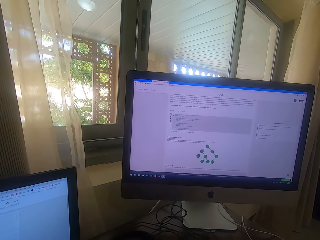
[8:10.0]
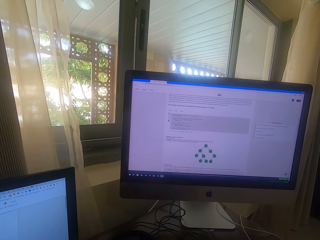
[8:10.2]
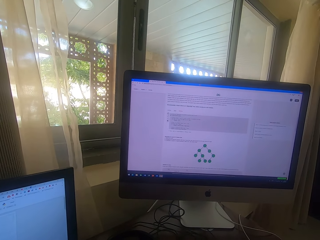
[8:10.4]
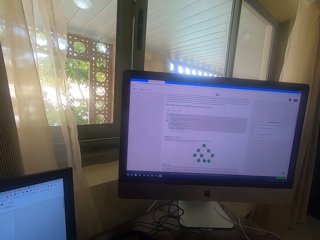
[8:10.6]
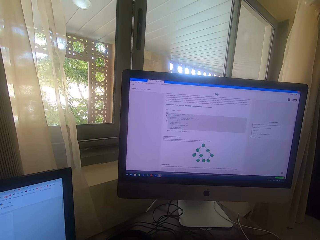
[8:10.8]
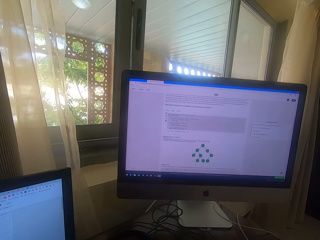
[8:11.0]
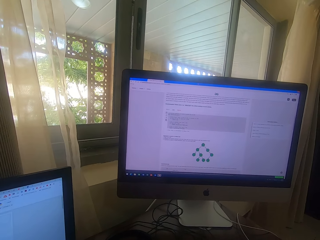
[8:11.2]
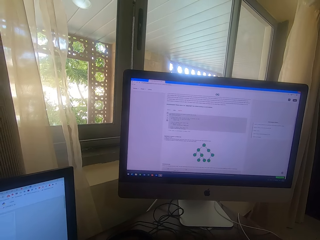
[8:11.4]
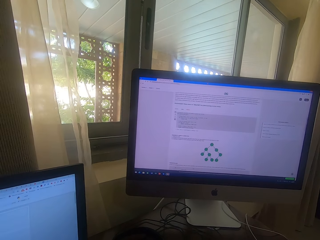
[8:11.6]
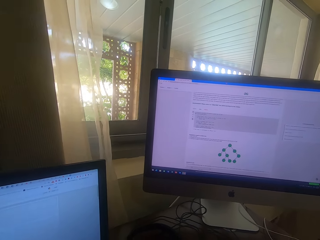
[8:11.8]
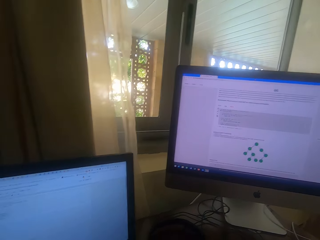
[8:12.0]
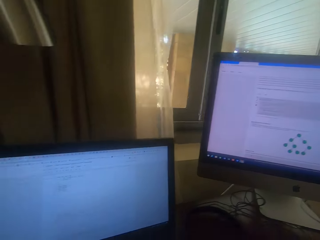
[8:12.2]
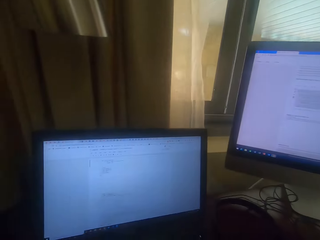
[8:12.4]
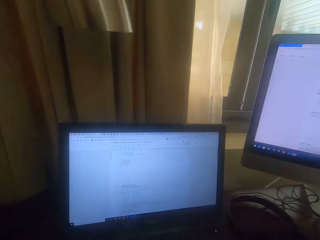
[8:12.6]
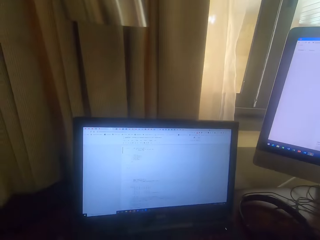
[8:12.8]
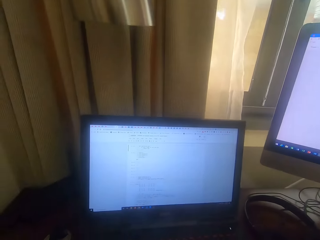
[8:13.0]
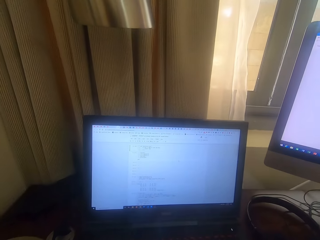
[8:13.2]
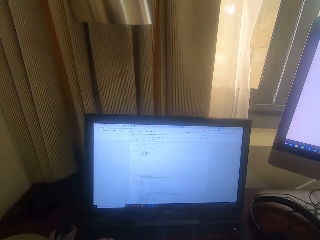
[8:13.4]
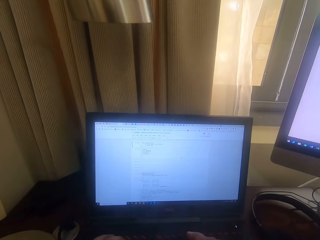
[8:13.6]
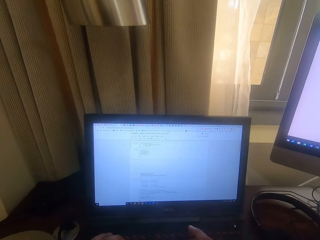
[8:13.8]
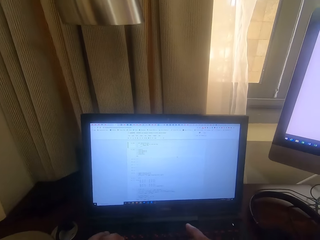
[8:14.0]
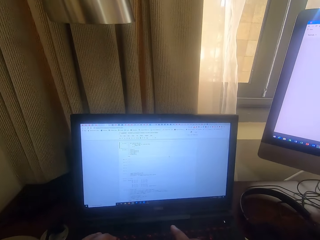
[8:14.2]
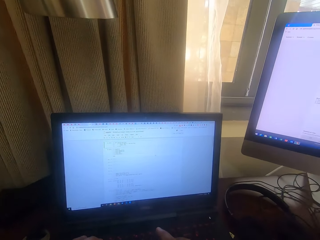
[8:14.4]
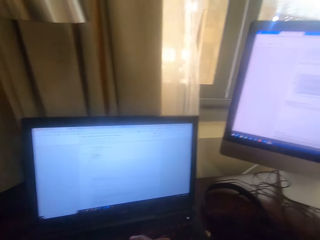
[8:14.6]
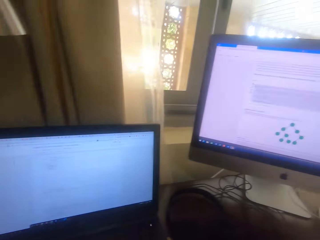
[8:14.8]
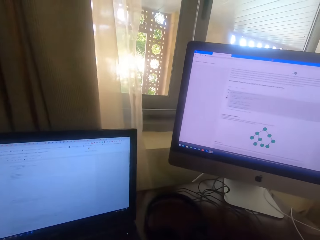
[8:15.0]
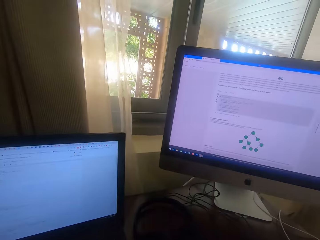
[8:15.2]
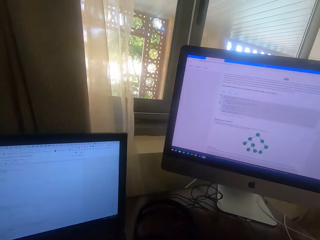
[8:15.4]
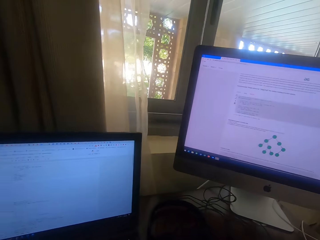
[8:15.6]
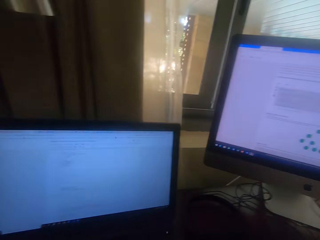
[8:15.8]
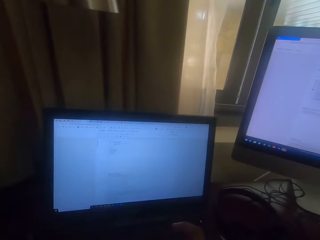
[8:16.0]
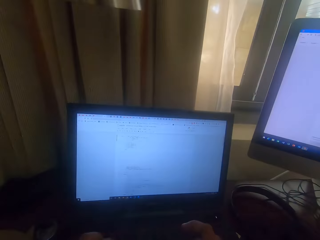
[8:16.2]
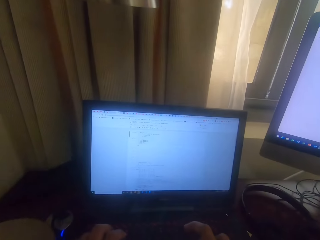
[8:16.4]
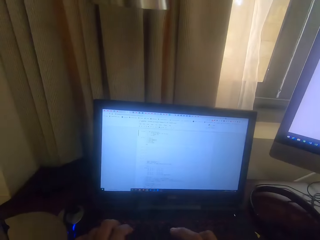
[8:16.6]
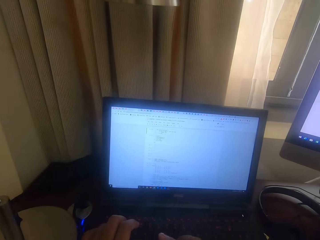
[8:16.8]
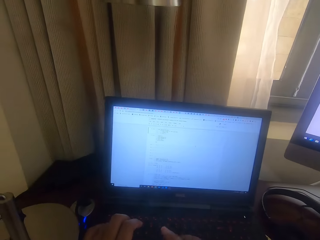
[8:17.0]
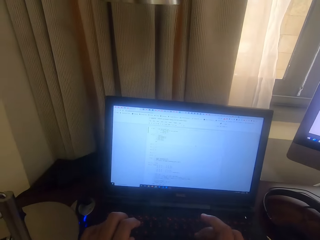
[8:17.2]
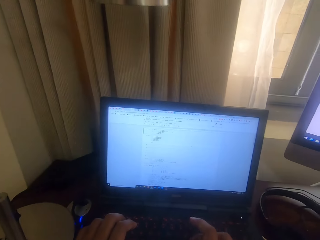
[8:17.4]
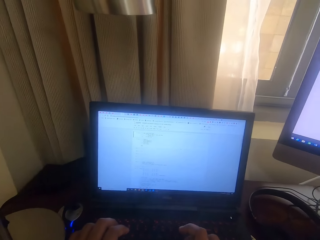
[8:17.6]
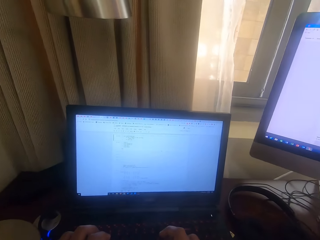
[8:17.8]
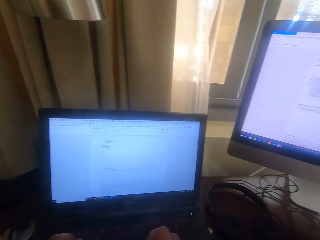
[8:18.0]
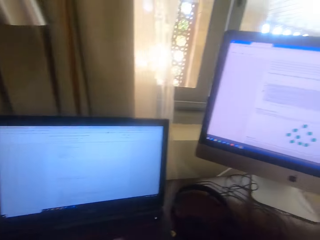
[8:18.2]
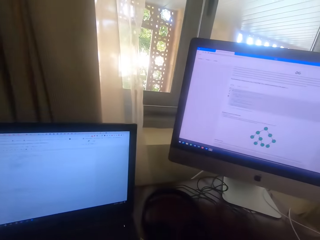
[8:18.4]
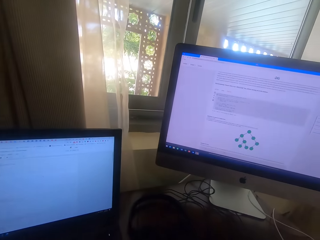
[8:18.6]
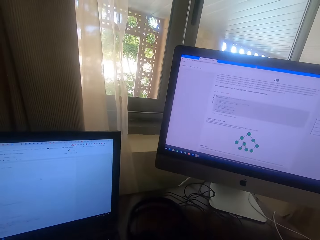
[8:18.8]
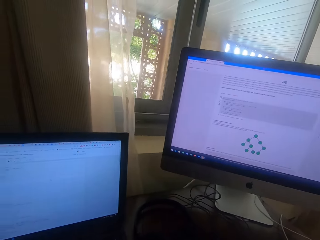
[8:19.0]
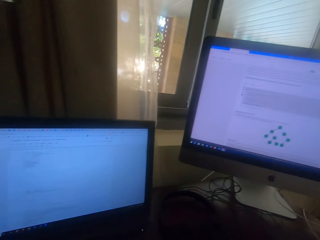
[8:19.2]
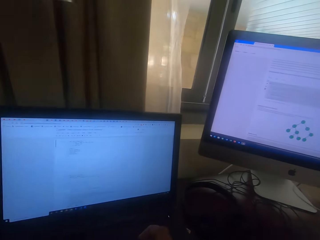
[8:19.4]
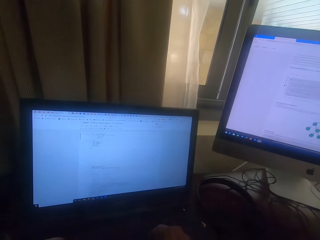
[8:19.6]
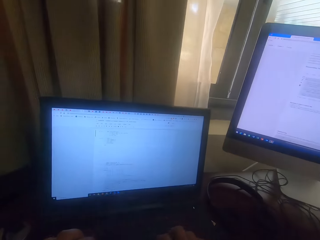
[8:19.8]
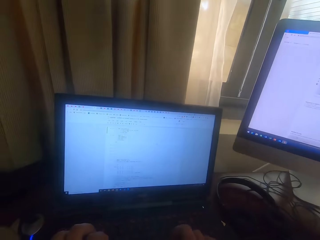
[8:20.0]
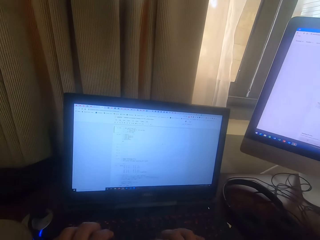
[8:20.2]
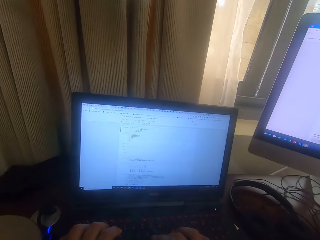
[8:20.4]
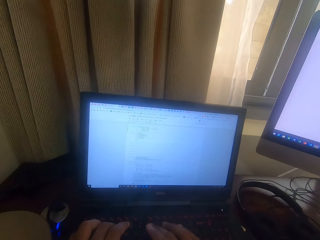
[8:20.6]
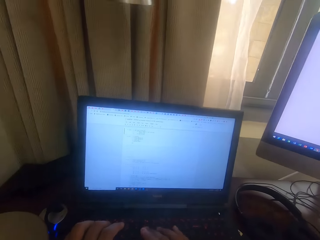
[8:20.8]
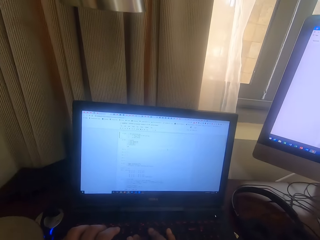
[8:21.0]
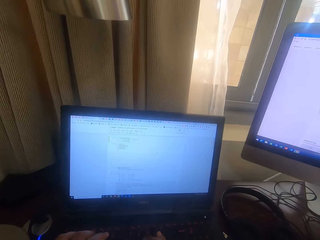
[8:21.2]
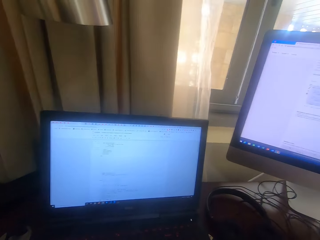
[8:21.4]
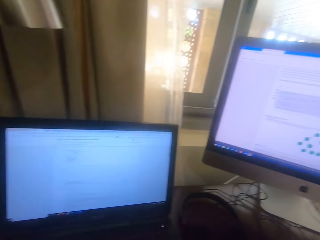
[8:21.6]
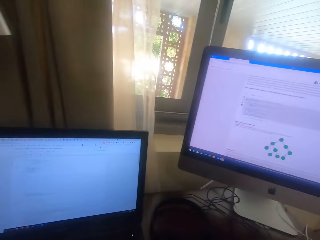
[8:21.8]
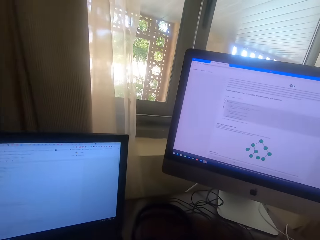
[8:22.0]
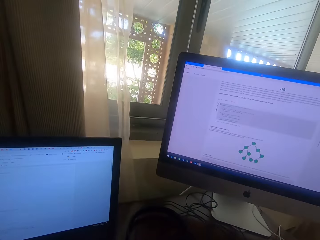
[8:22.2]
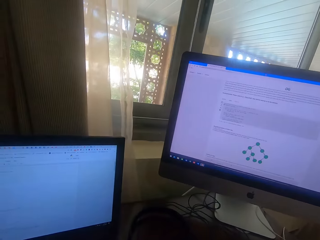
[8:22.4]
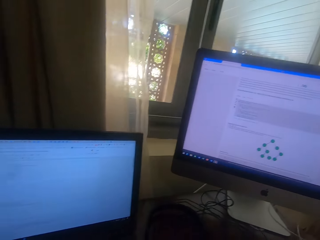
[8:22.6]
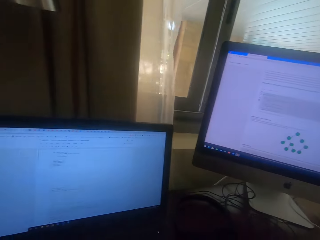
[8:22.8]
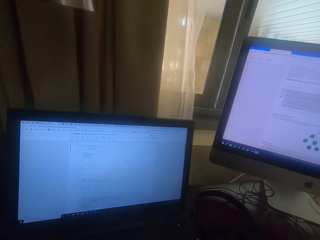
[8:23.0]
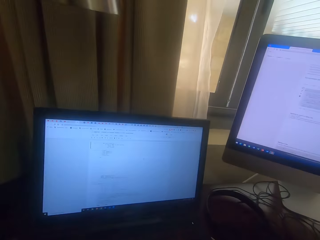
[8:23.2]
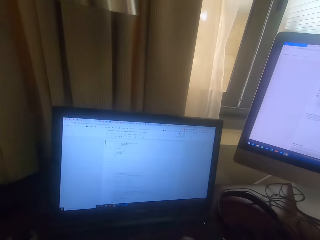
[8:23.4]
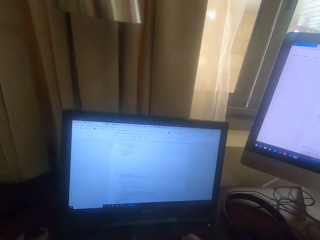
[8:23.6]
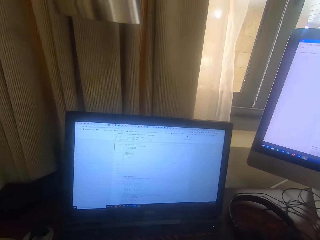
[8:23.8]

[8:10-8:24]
The camera wearer stares at the small desktop. They type on the keyboard. They stare at the big desktop. They stare at the small desktop and type on the keyboard.

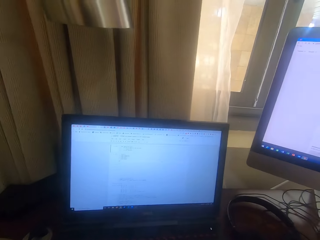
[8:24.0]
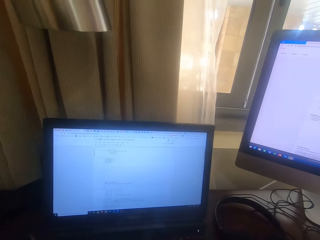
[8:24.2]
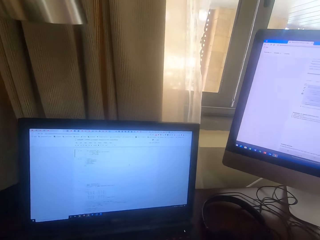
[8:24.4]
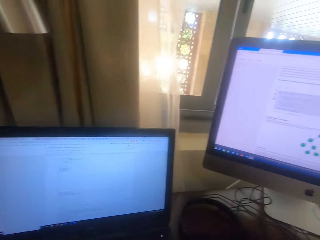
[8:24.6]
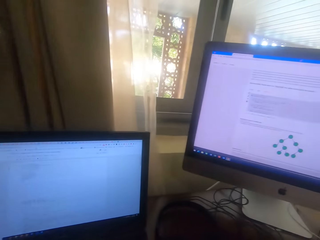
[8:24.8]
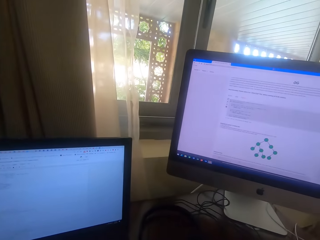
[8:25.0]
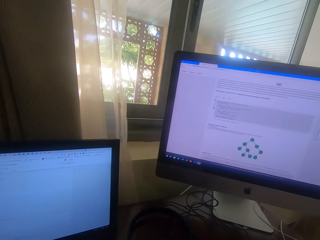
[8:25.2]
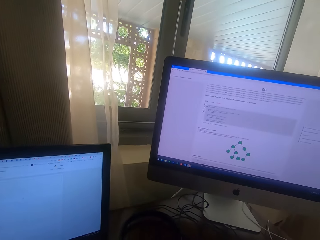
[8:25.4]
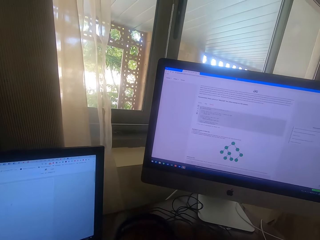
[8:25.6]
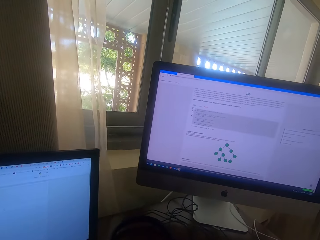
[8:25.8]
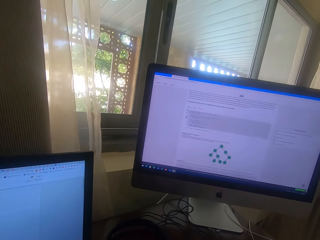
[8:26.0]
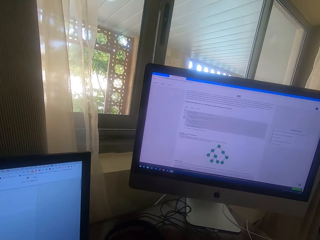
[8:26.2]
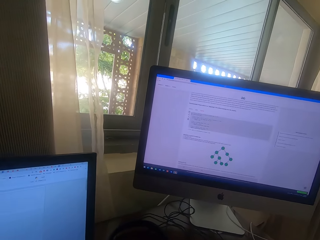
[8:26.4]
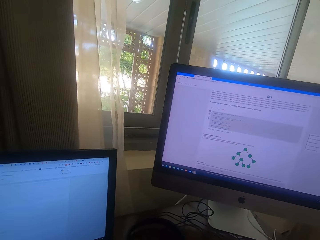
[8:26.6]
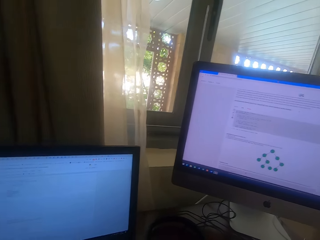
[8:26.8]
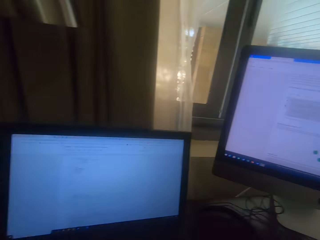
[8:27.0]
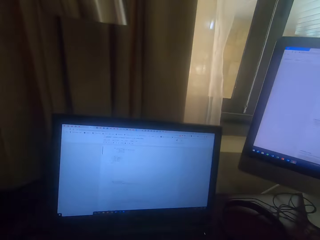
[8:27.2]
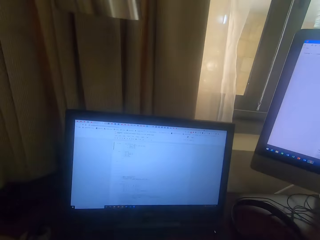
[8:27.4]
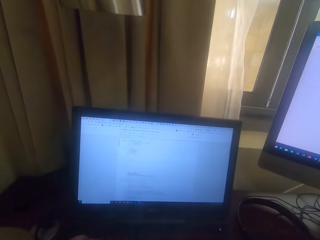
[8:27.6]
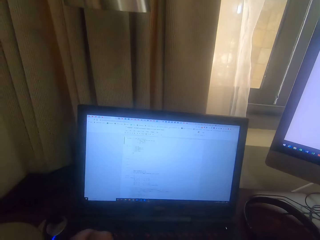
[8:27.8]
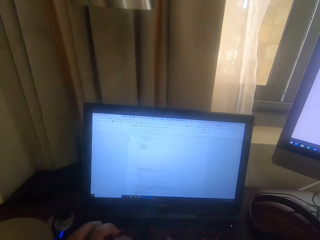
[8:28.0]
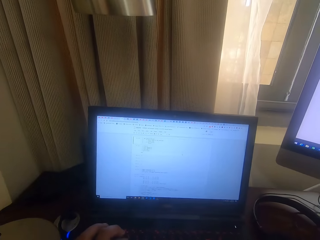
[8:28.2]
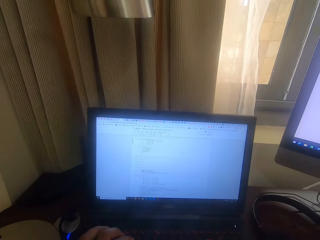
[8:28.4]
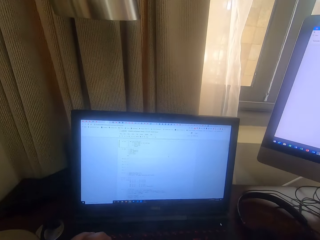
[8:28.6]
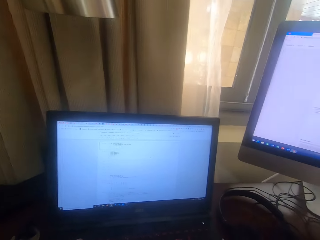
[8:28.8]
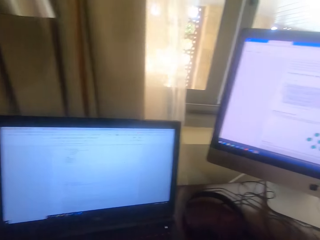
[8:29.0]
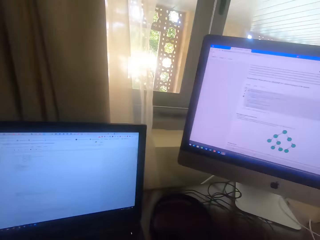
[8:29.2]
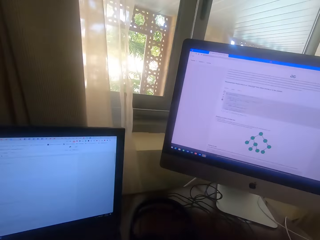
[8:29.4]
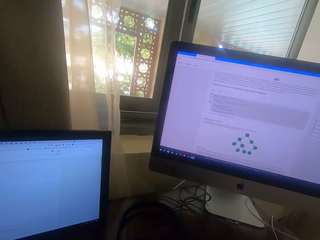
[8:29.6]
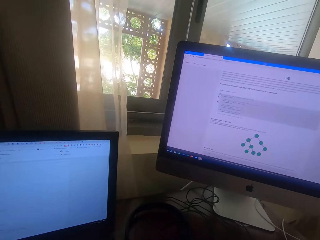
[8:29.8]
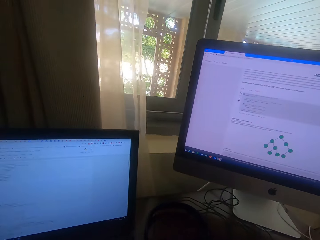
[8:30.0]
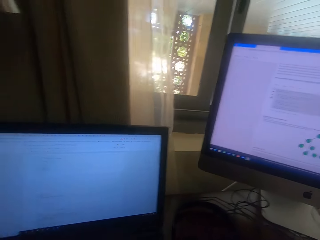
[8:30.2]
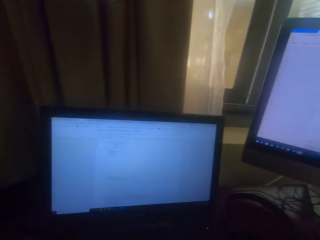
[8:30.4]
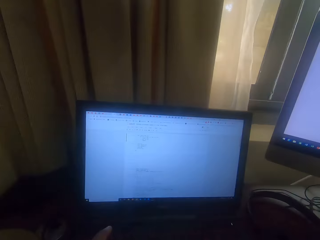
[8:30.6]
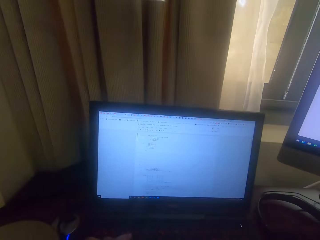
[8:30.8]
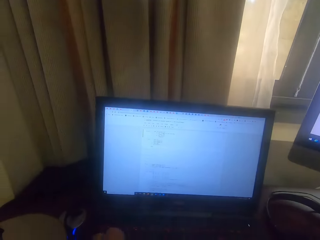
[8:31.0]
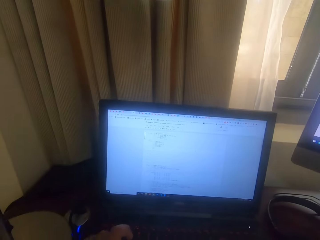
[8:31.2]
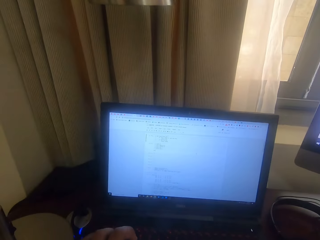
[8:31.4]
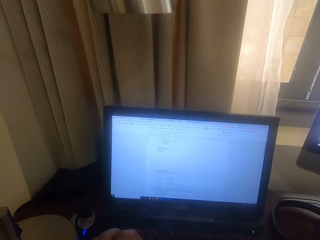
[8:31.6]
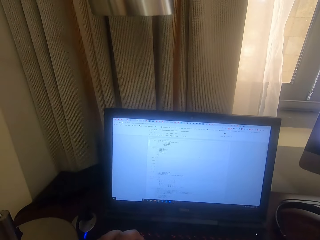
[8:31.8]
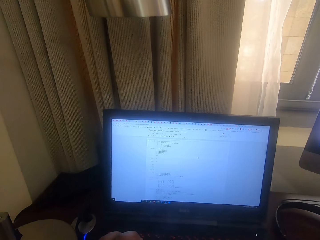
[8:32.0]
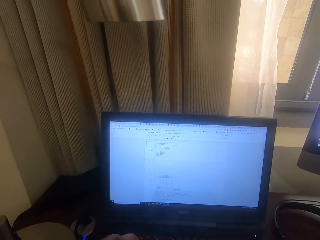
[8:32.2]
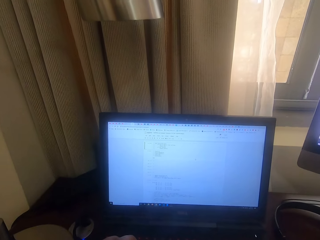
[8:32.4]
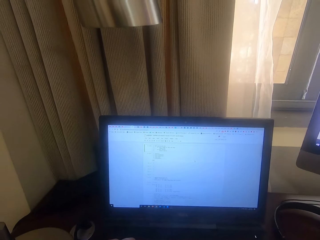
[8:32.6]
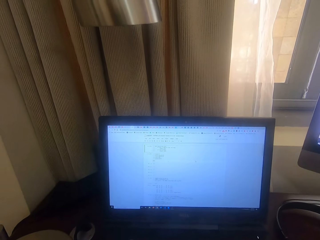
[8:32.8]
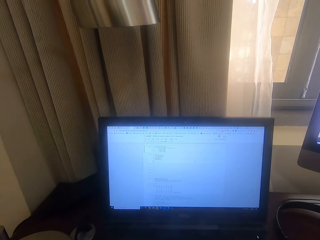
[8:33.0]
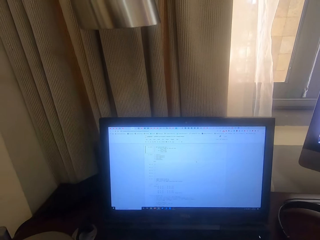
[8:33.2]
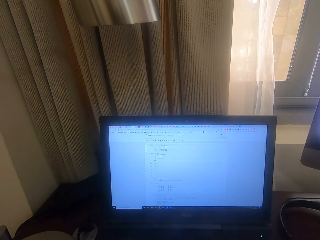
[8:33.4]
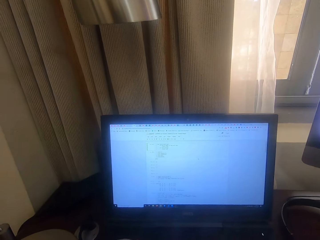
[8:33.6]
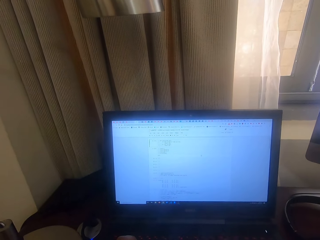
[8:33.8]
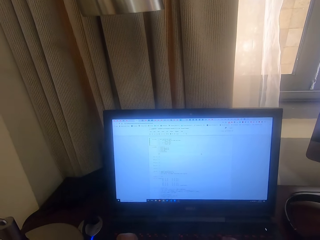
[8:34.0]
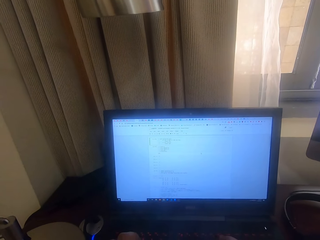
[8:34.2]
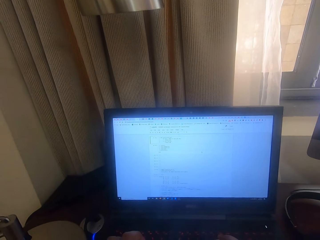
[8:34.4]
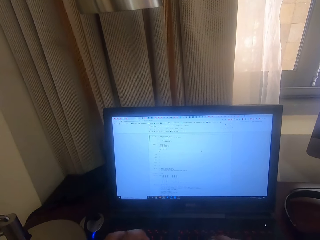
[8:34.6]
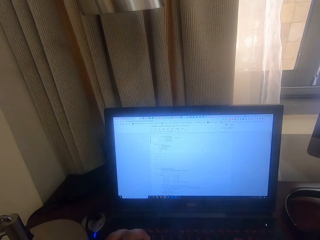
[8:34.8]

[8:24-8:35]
The camera wearer stares at the big desktop. They stare at the small desktop and type on the keyboard. They stare at the big desktop. They stare at the small desktop. They type on the keyboard.
